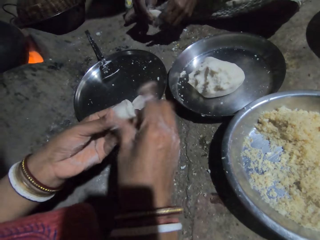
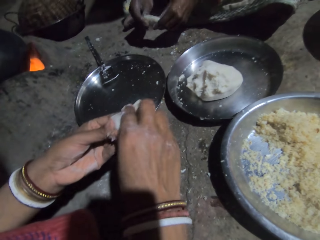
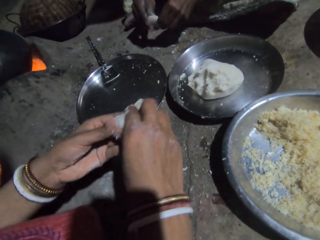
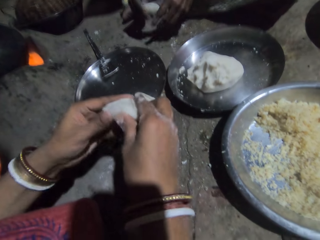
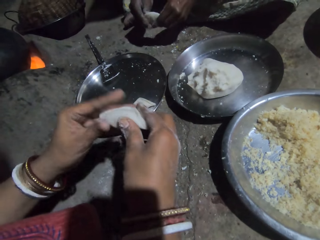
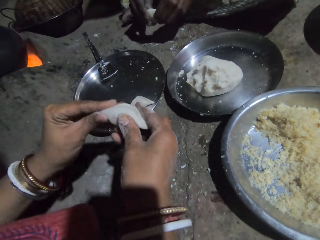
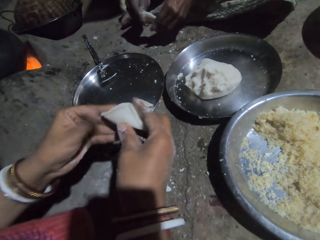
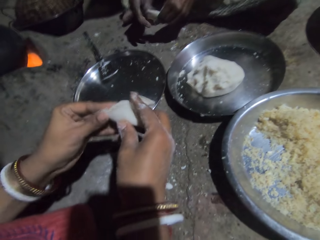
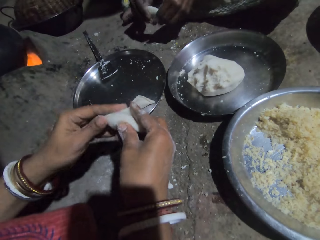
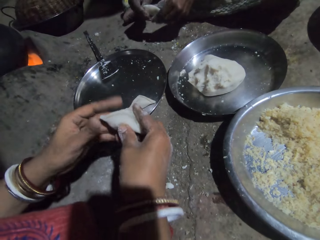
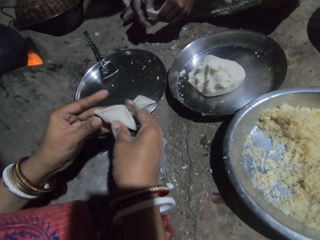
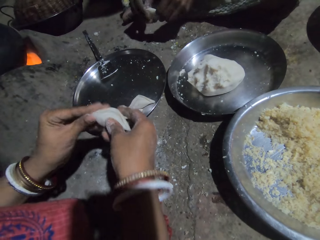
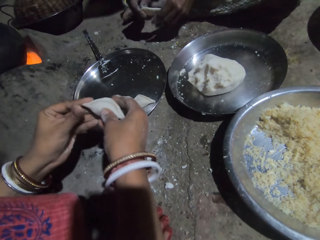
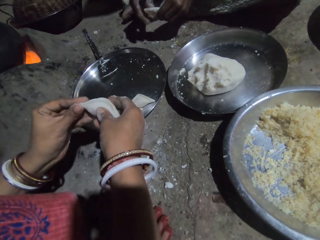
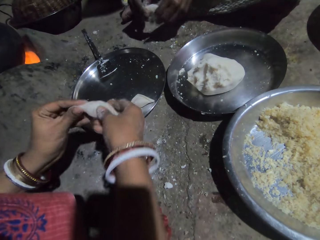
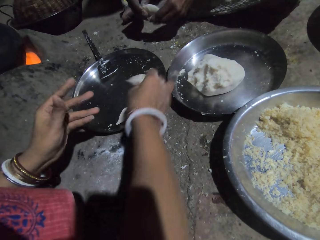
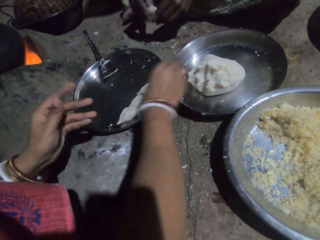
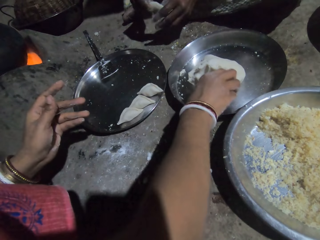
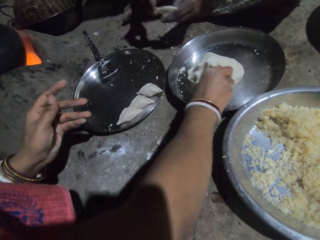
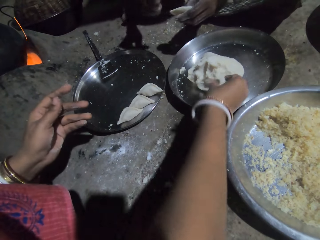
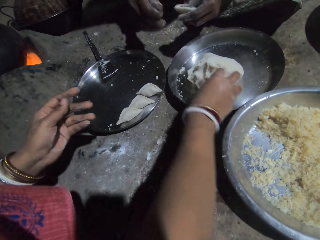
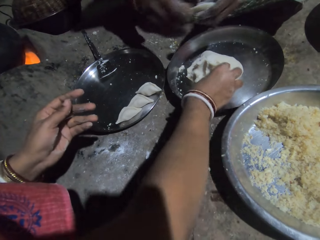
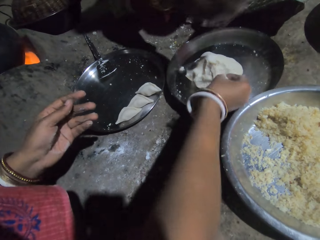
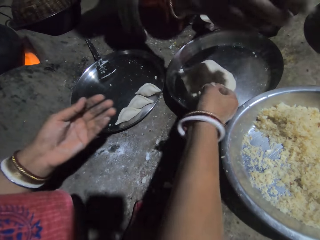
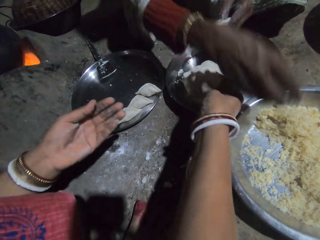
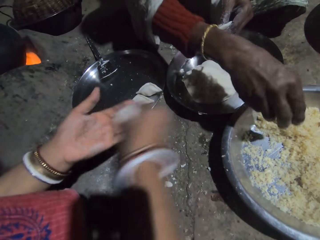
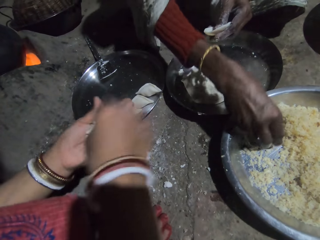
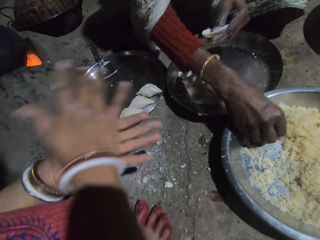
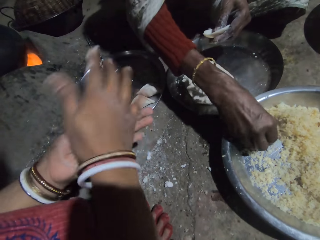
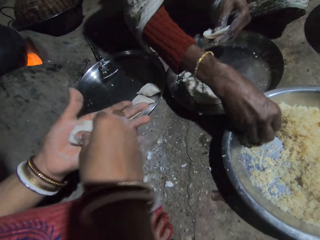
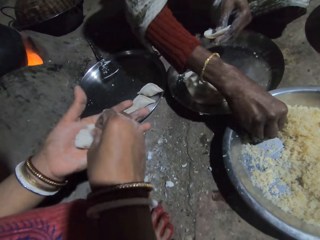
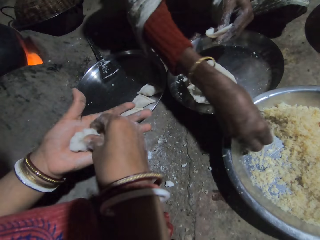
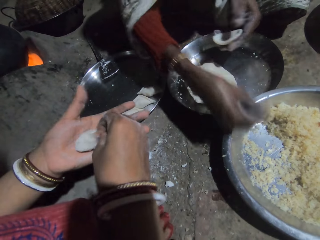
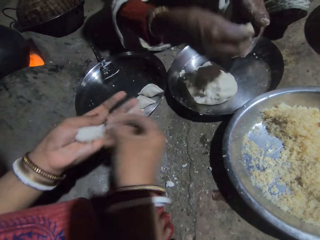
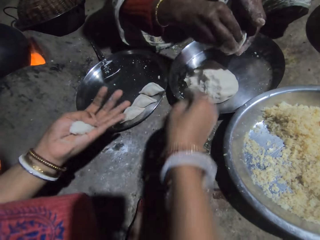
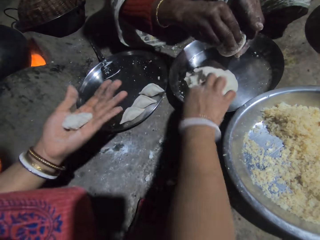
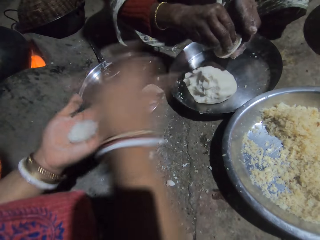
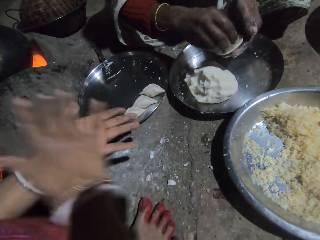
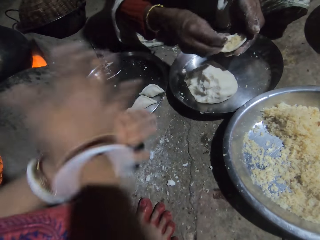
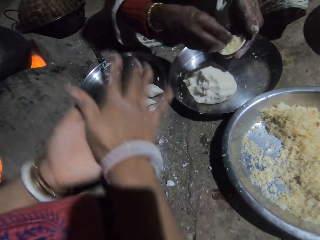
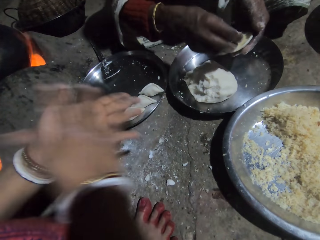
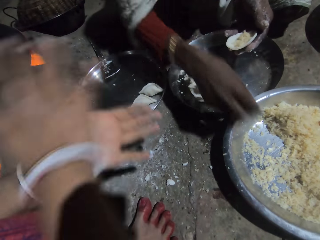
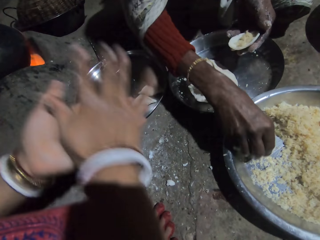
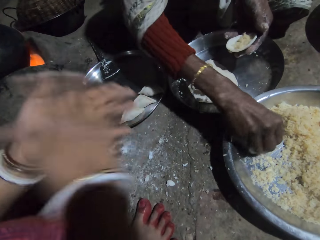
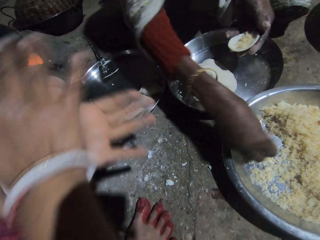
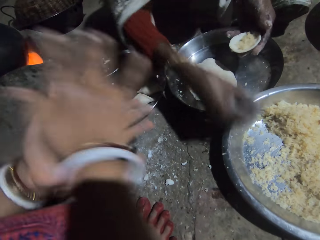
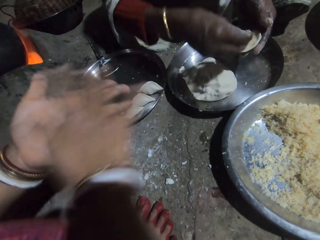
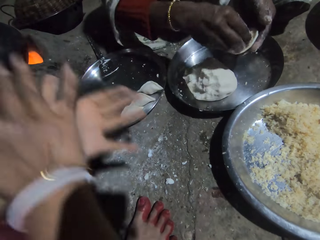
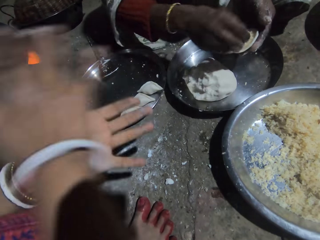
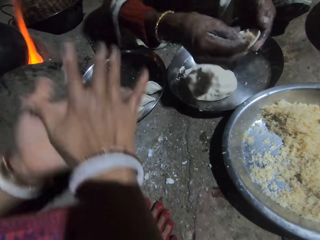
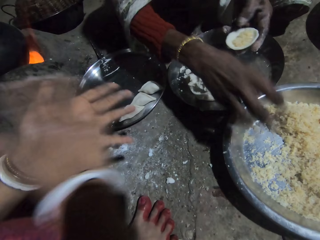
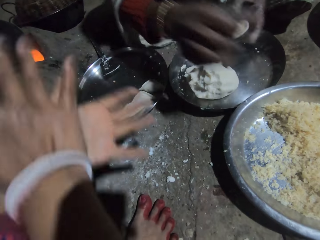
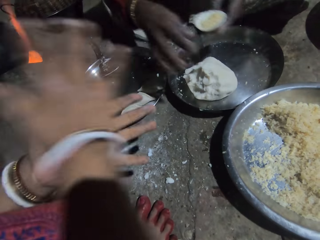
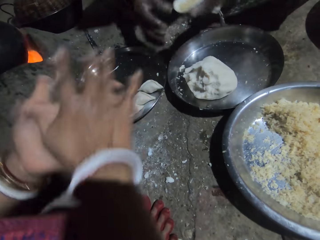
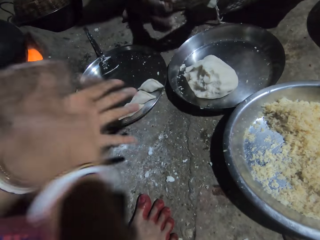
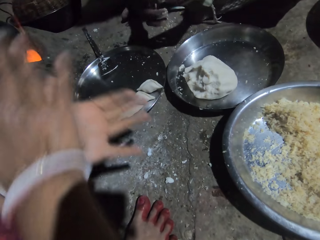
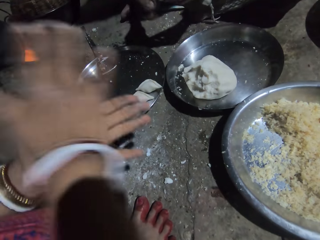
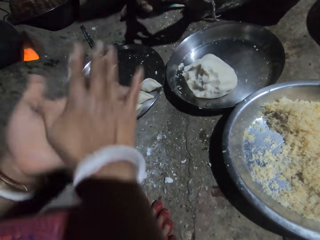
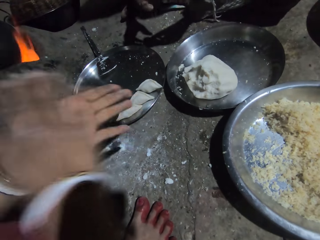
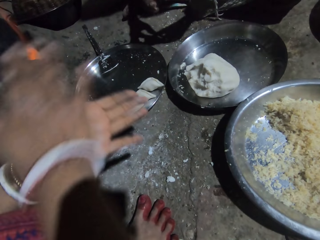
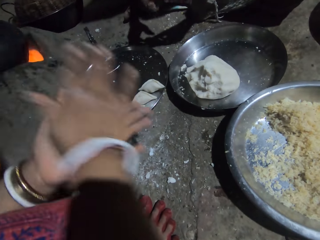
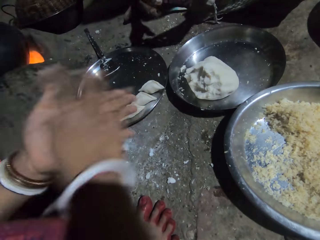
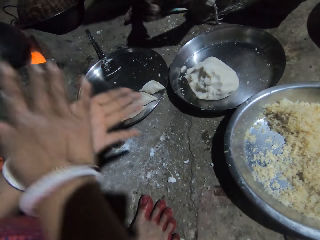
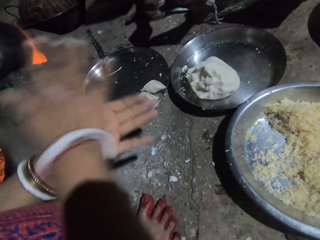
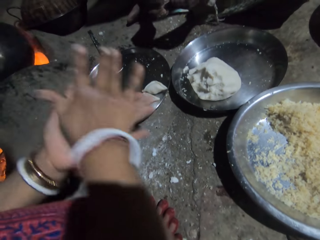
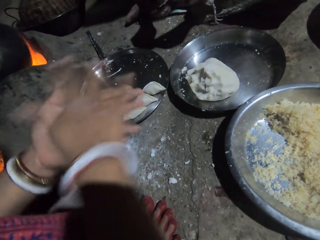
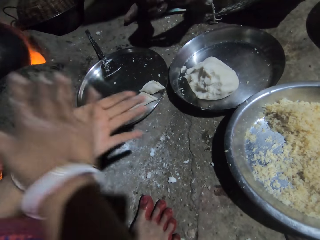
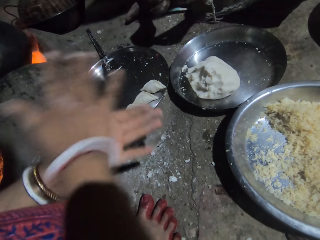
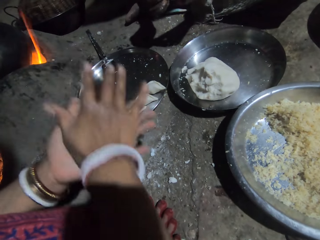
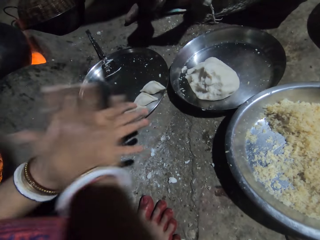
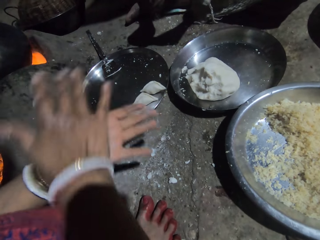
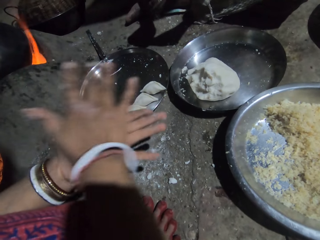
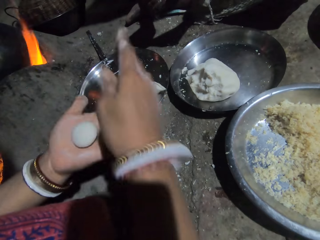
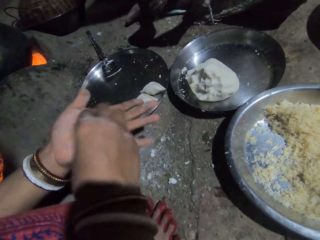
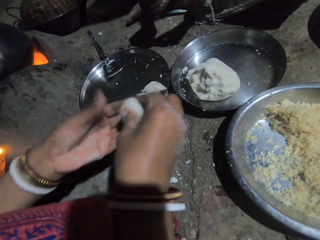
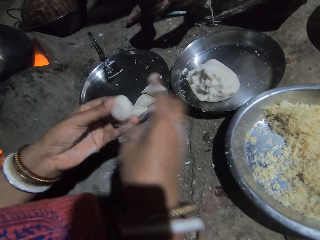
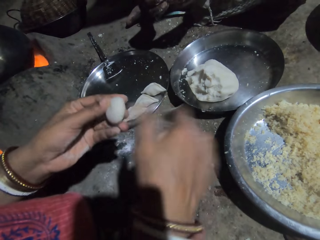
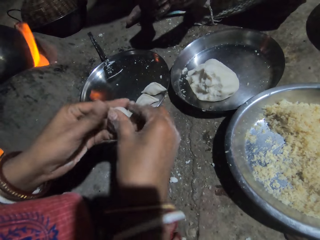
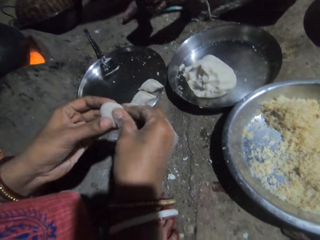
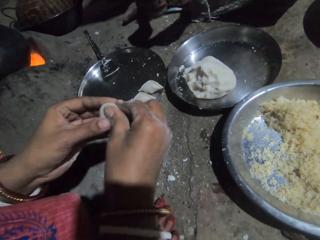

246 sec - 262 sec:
A person closes a dough. Another person makes a dough. The first person closes the dough. The camera wearer puts the dough in the tray. The other person makes the dough. The first person puts the dough on the tray. The camera wearer pinches the dough. The first person pinches the dough. The camera wearer puts the dough in the hands. The other person picks a masala. The camera wearer molds the dough. The first person rolls the dough. The other person picks the masala. The camera wearer pinches the dough. The first person holds the dough. The camera wearer puts the dough in the tray. The other person puts the masala in the dough. The camera wearer molds the dough. The first person rolls the dough. The other person picks the masala. The first person rolls the dough. The other person puts the masala in the dough and throws the masala in the tray. The first person rolls the dough. The other person moves hands. The first person rolls the dough. The other person moves hands. The first person rolls the dough and holds the dough.

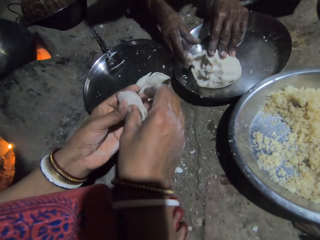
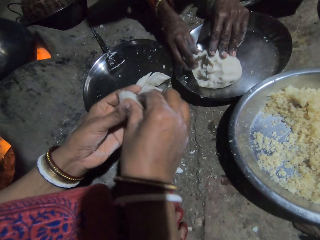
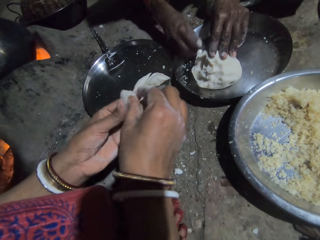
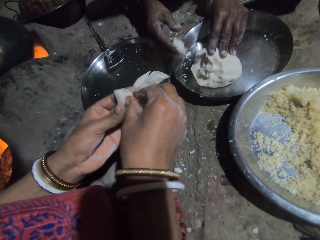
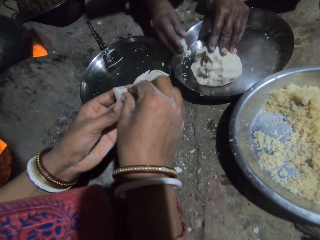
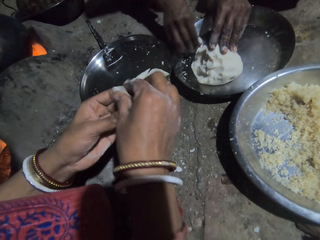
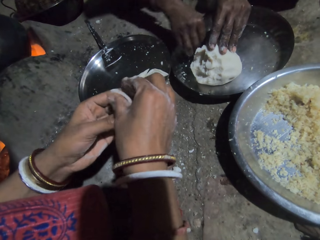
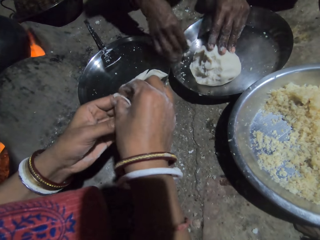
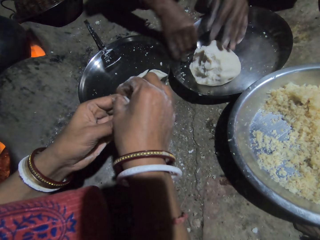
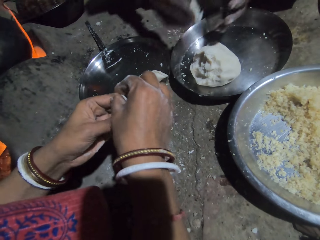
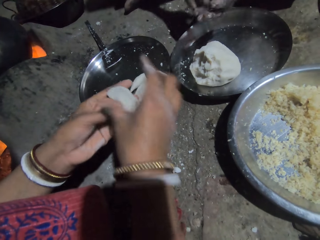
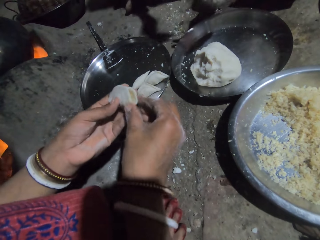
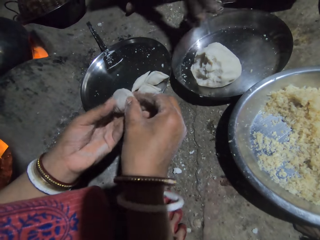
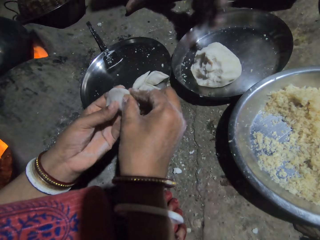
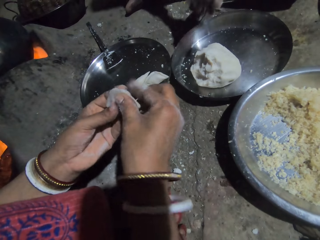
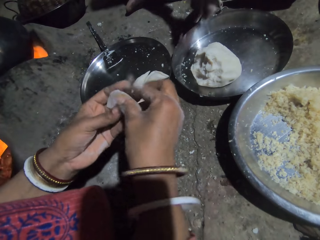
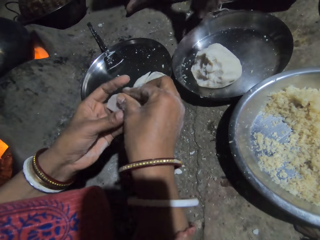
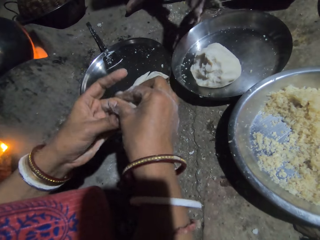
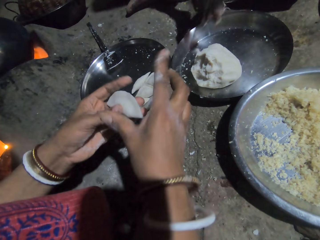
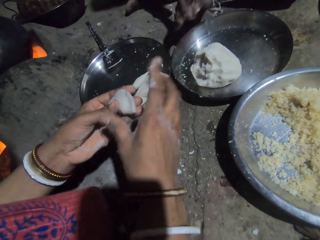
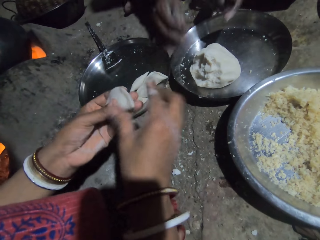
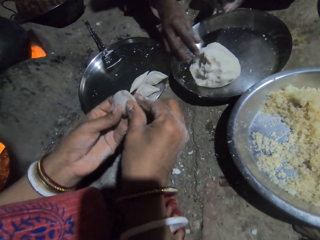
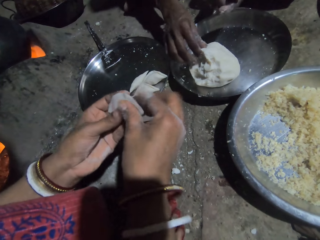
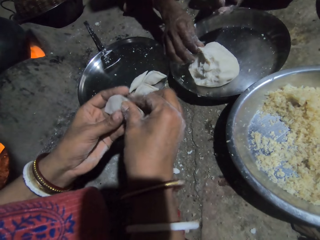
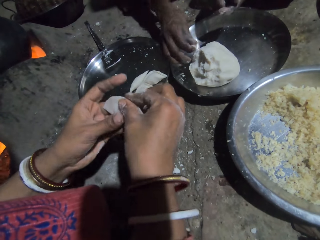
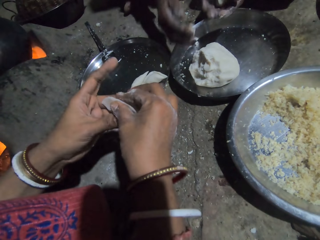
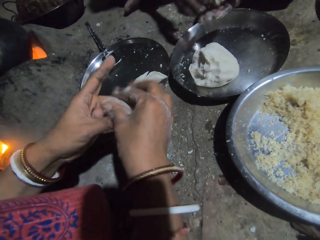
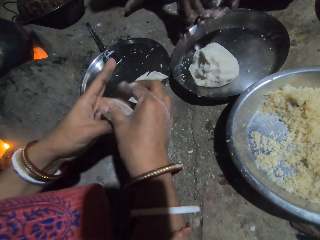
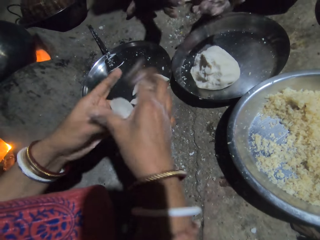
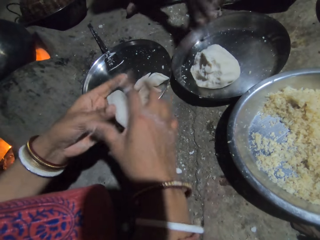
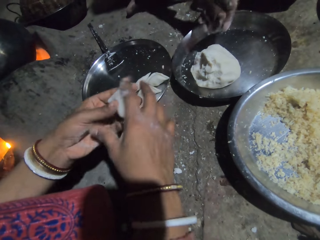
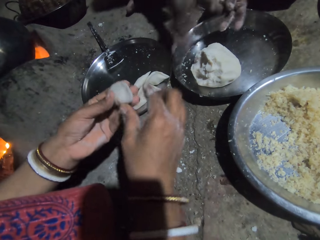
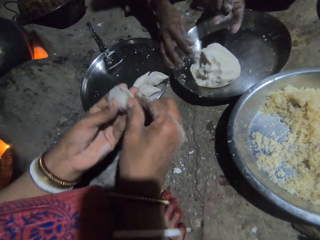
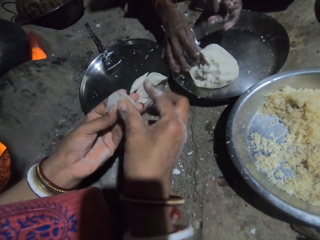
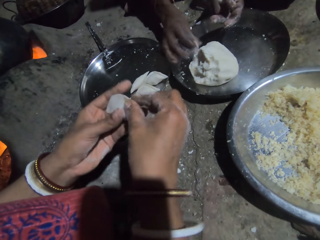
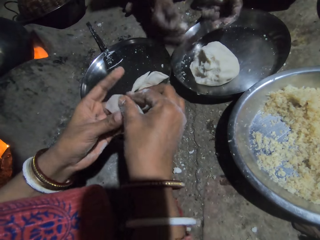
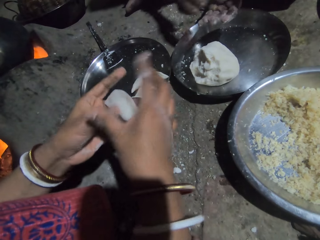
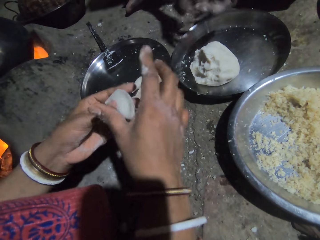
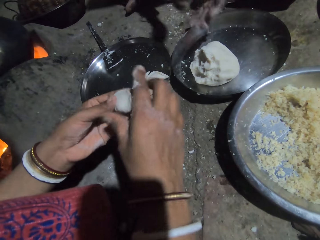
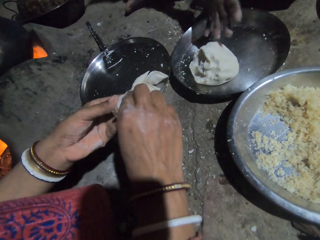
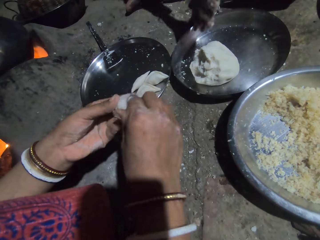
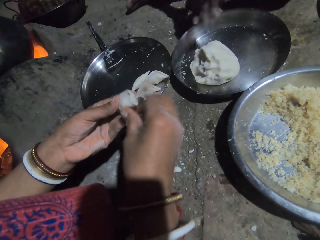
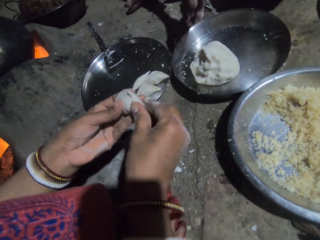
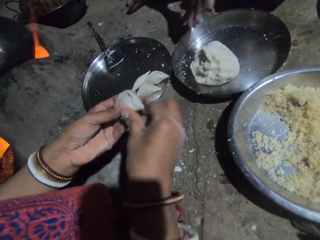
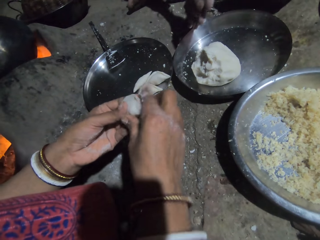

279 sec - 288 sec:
The camera wearer molds the dough. A person closes a dough. Another person pinches a dough. The first person closes the dough. The other person picks the dough. The first person closes the dough. The other person rolls the dough. The first person closes the dough. The other person picks the dough. A woman scoops the dough and kneads the dough.
